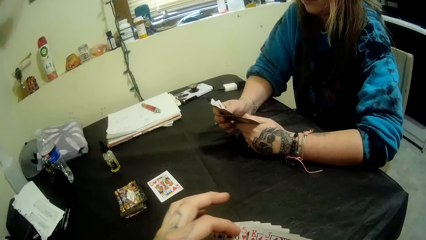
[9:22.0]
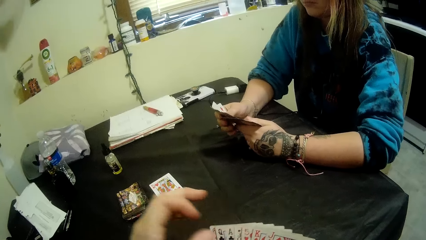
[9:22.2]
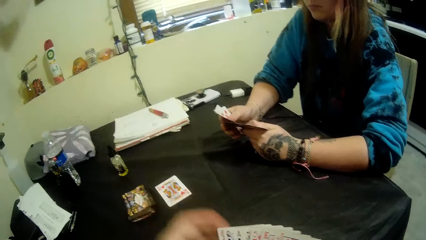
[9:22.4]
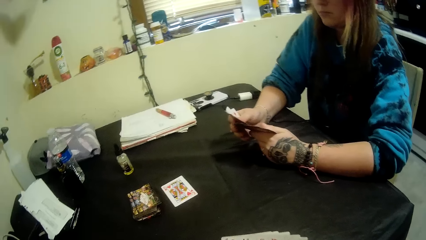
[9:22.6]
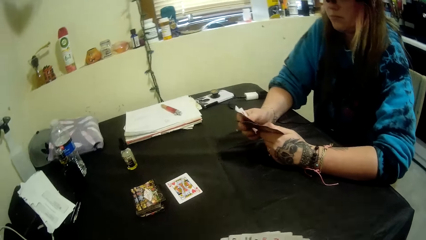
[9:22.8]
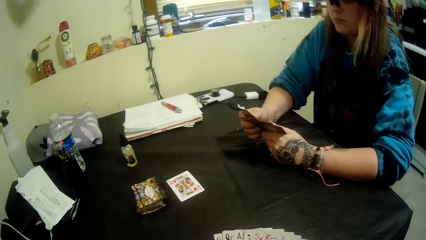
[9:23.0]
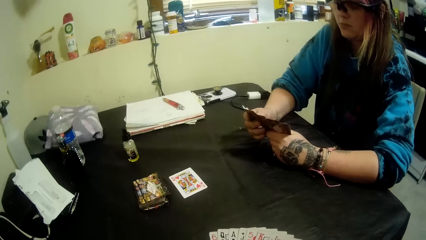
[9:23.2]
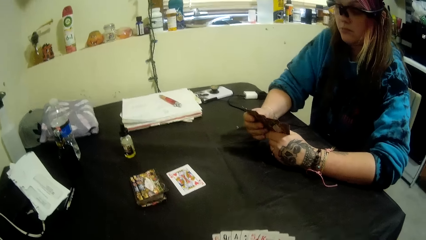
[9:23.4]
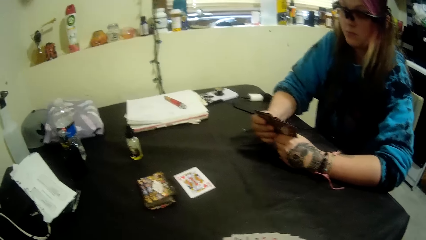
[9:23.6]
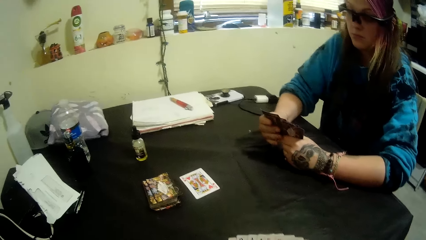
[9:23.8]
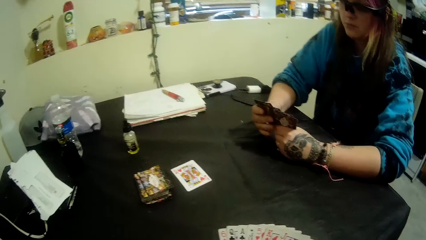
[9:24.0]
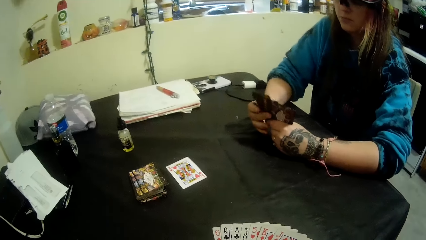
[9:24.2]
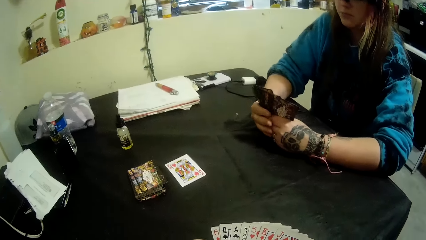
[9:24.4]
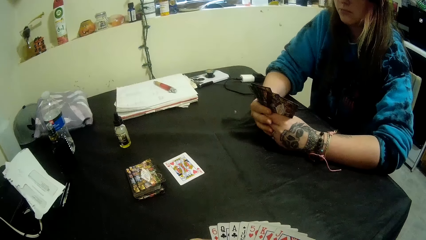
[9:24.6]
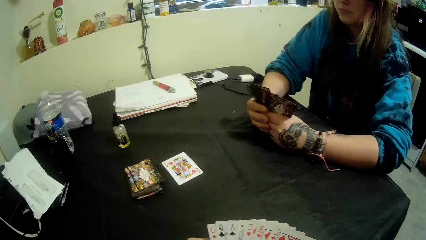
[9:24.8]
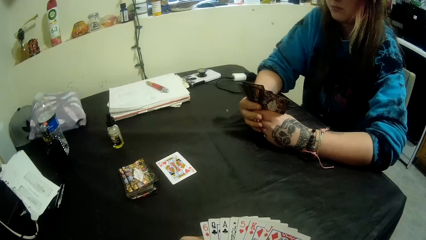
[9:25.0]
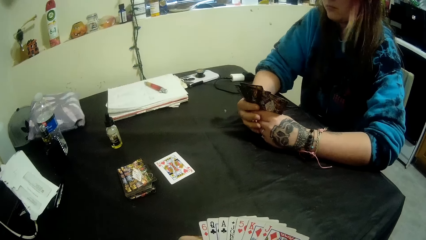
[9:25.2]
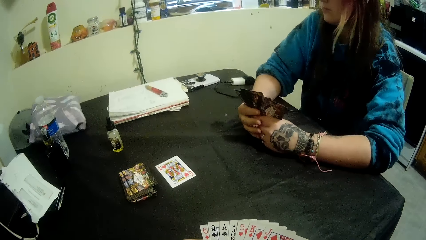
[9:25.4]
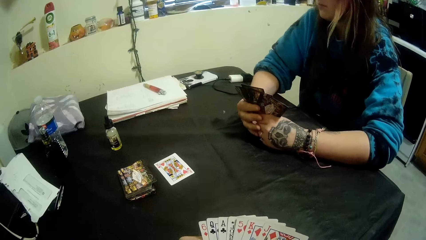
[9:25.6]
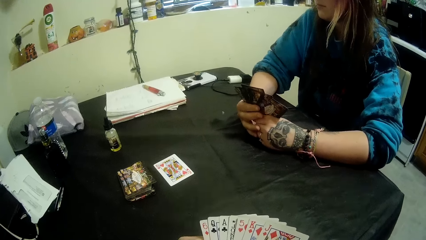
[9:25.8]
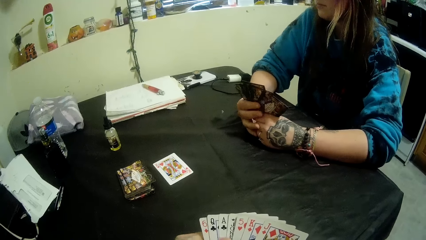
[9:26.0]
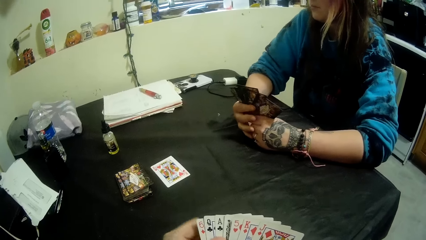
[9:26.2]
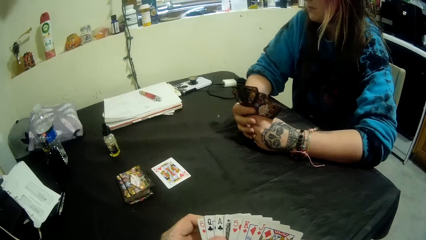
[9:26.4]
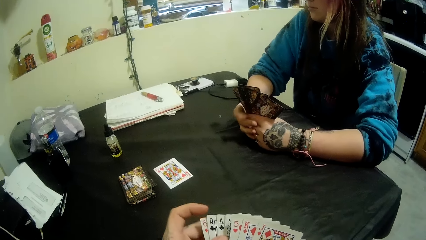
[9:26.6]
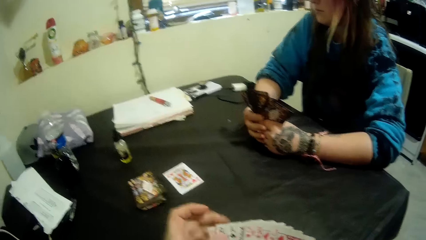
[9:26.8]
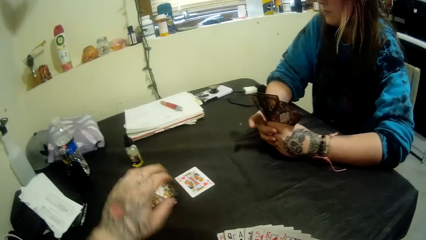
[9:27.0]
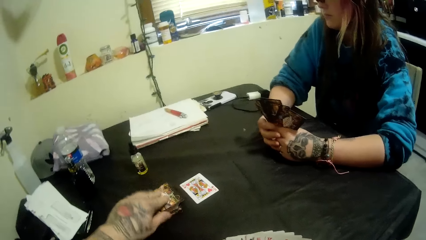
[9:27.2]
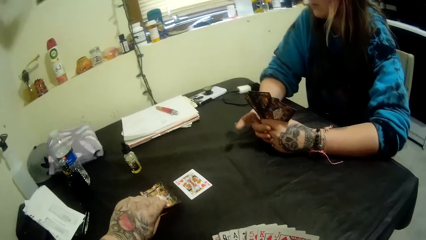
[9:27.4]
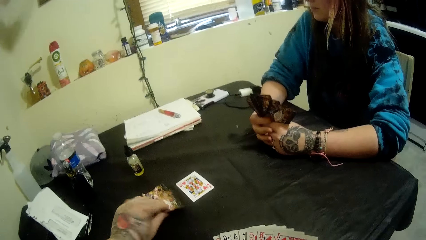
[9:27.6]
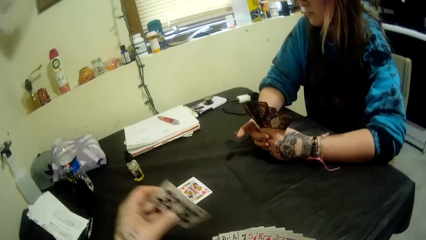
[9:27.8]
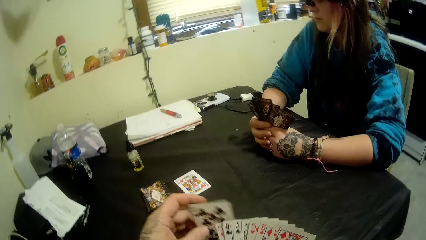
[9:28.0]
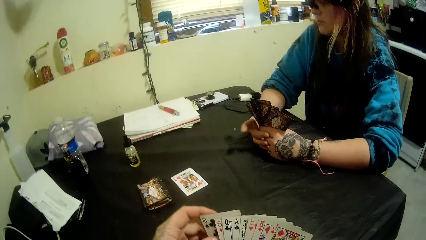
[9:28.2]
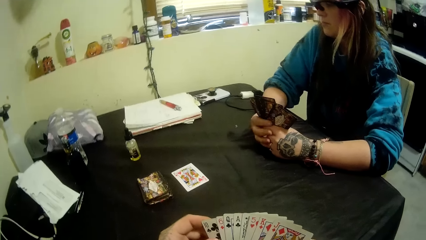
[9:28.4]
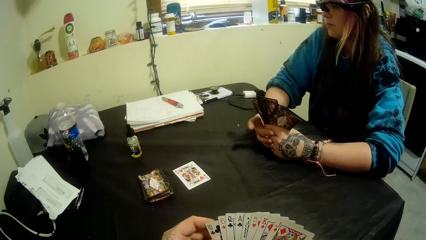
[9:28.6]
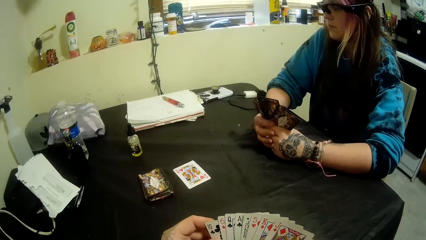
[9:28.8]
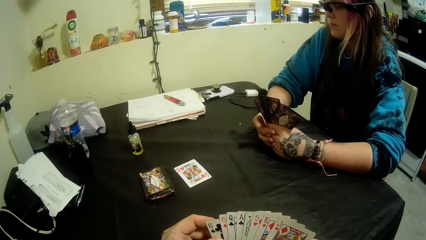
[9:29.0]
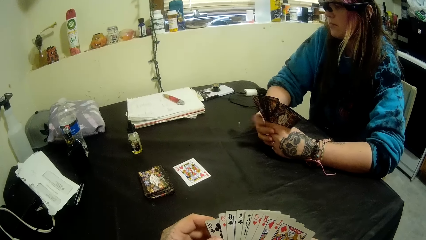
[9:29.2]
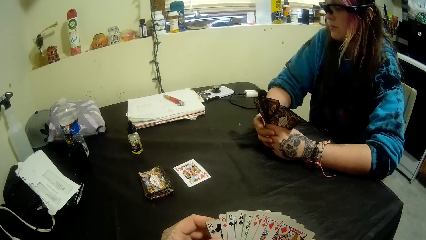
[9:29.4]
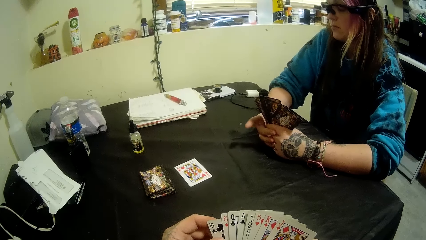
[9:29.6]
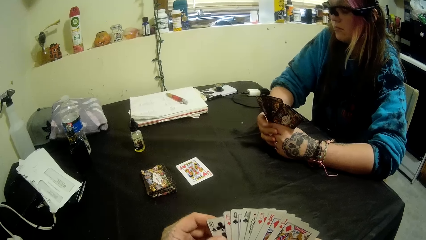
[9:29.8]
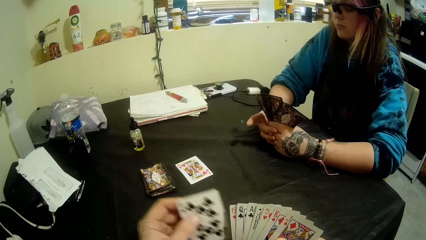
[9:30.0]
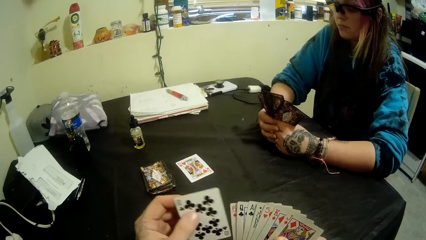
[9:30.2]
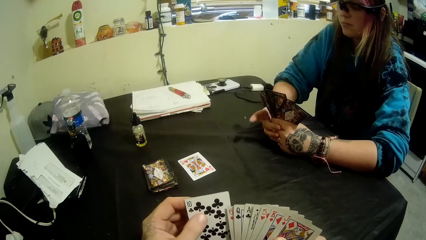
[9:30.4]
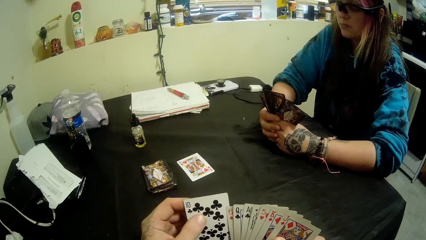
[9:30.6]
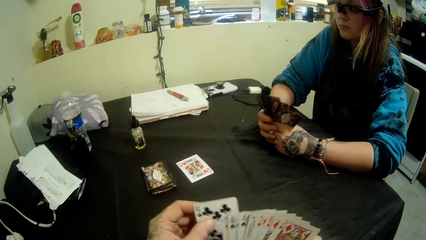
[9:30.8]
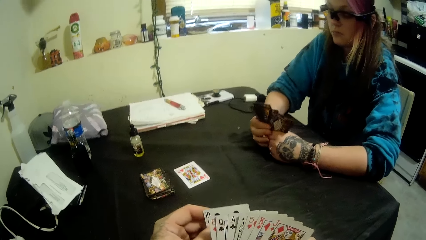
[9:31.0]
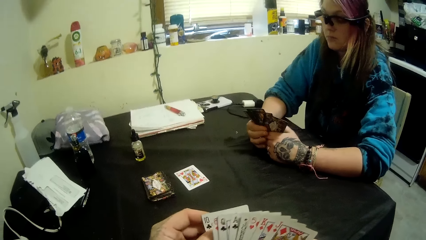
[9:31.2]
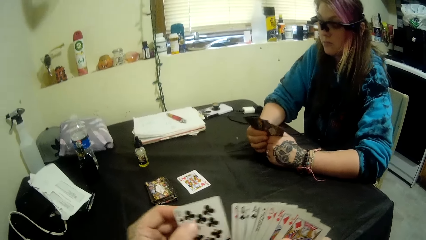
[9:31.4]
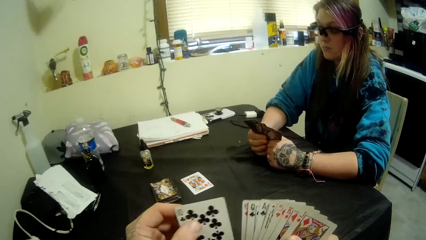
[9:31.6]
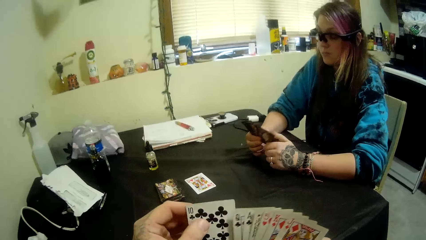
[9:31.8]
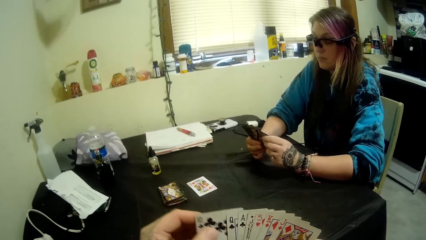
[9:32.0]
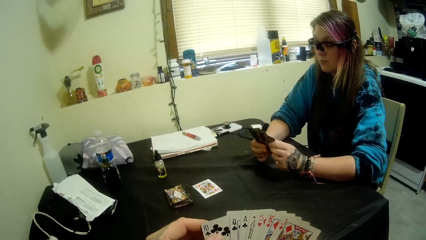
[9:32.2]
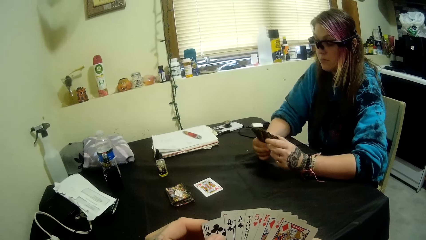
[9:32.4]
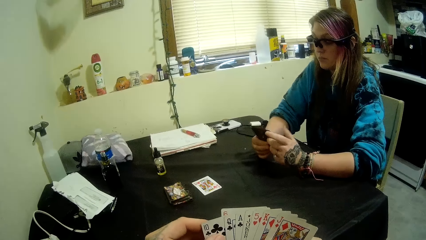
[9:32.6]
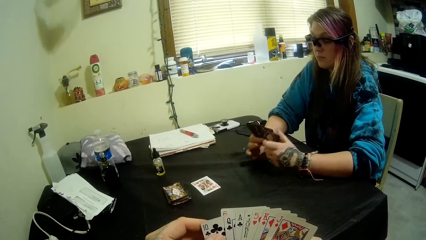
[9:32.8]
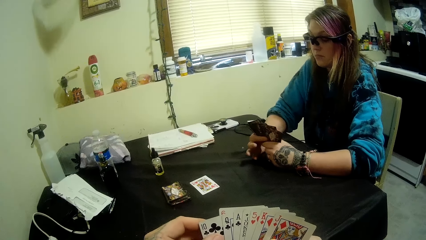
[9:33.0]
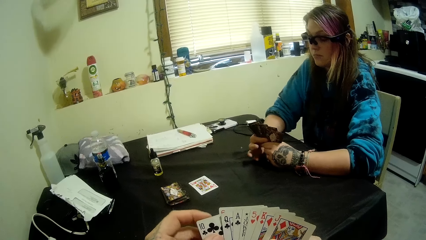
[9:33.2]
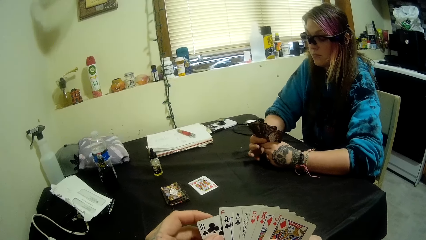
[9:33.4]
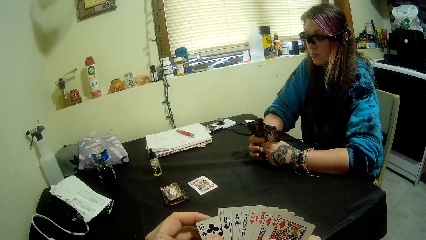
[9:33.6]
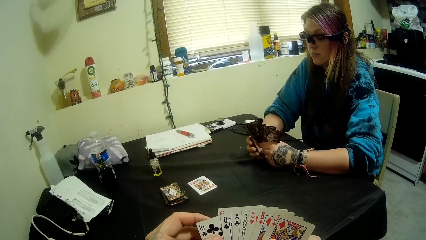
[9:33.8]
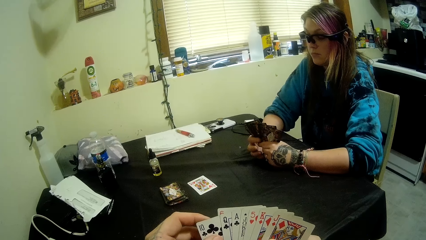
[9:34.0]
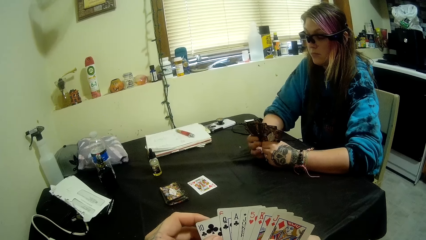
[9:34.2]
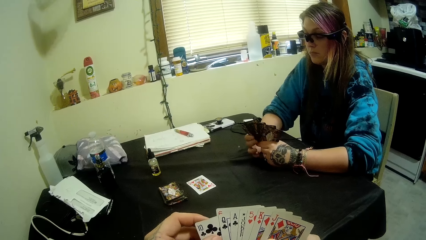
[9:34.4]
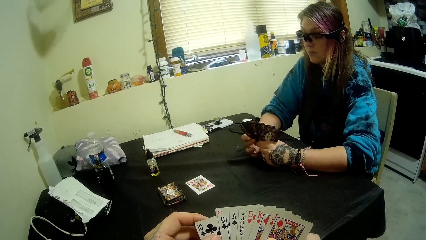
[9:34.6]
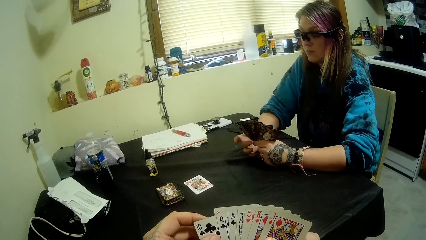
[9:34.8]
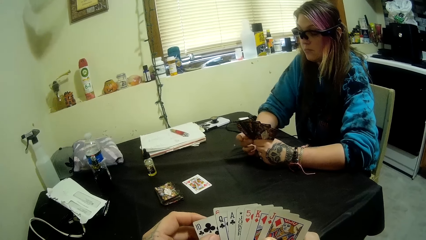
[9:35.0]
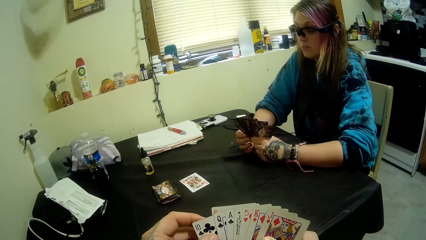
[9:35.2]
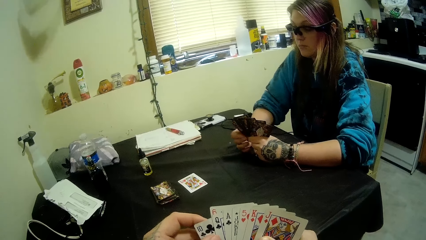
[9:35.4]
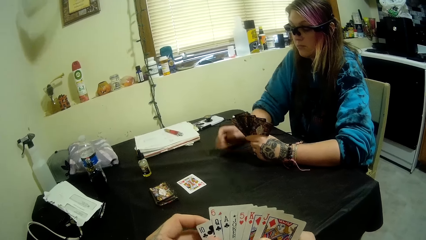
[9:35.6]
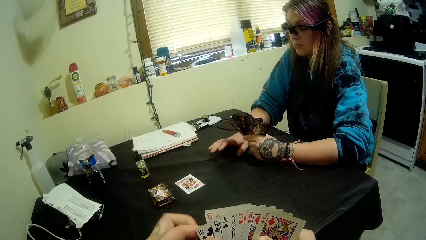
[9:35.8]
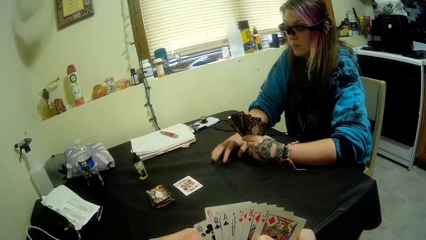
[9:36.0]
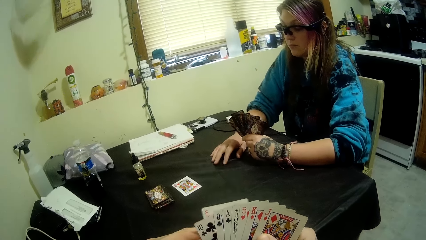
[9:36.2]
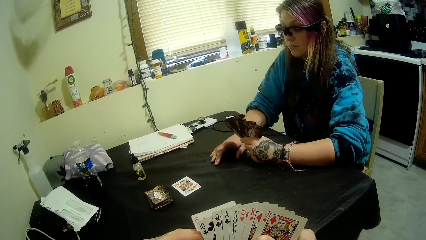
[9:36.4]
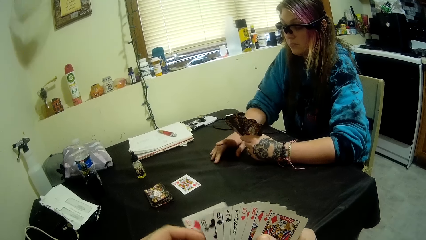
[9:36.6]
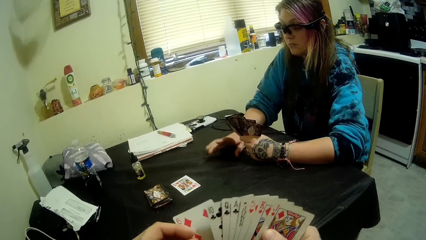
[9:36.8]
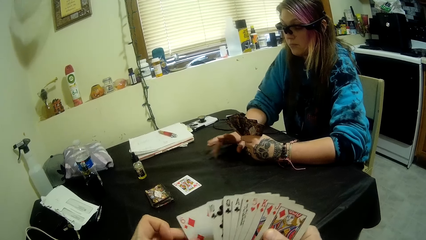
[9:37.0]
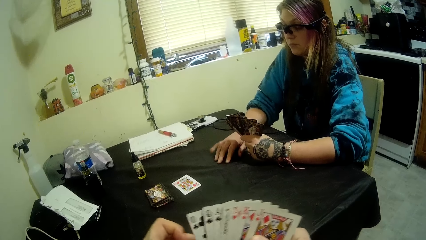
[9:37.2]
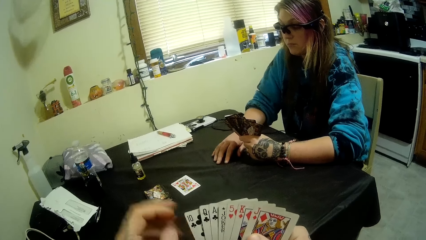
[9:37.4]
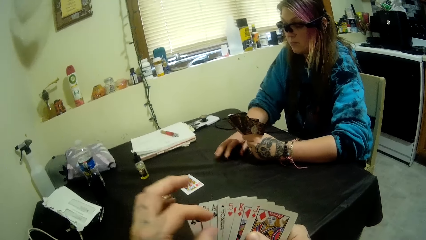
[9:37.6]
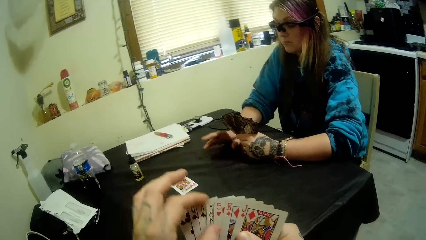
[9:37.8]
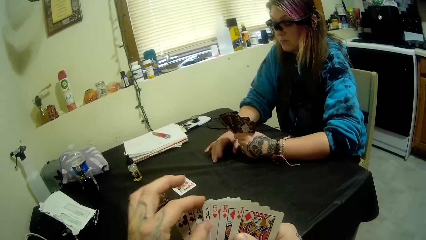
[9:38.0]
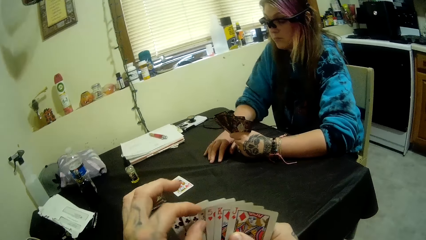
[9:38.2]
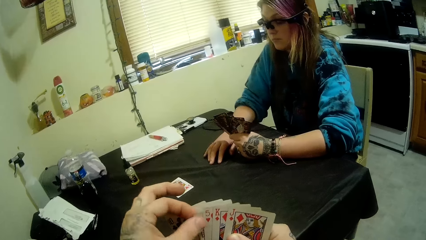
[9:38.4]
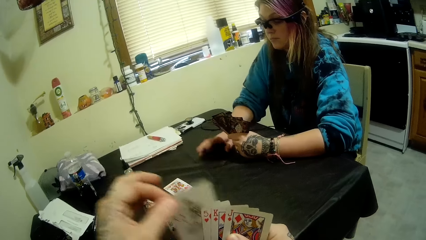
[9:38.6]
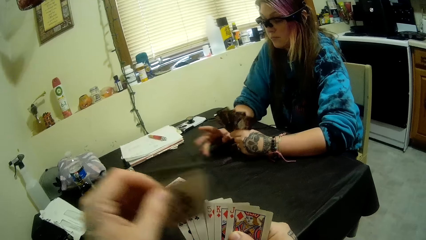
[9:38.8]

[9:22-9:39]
The camera wearer talks to a woman. He picks a card from a deck of cards on the table with his left hand. He looks at the card.
